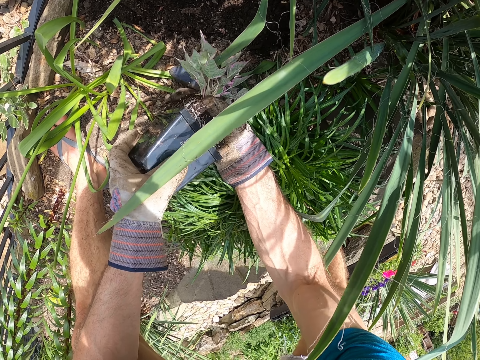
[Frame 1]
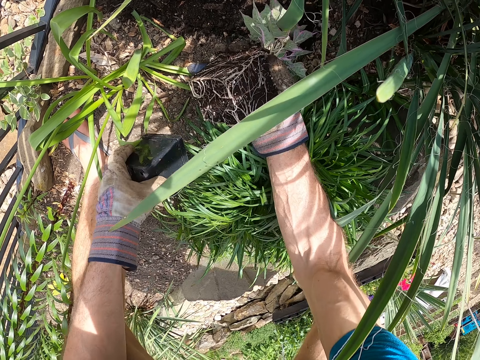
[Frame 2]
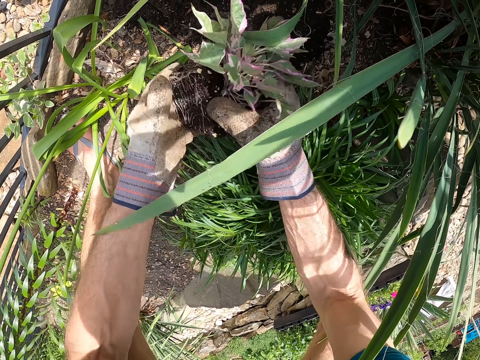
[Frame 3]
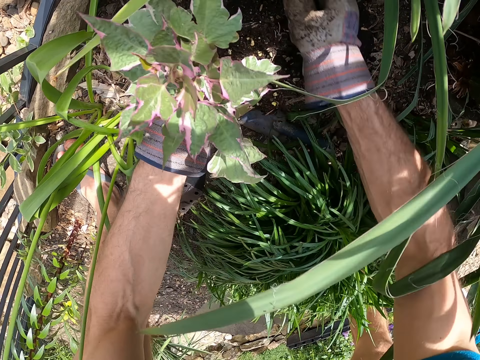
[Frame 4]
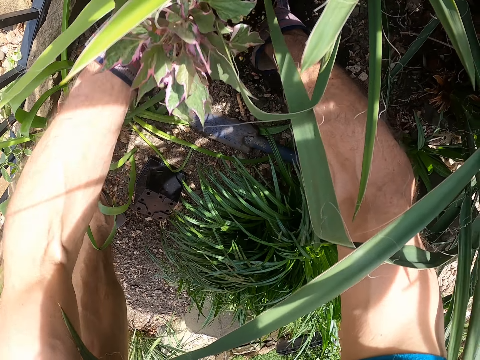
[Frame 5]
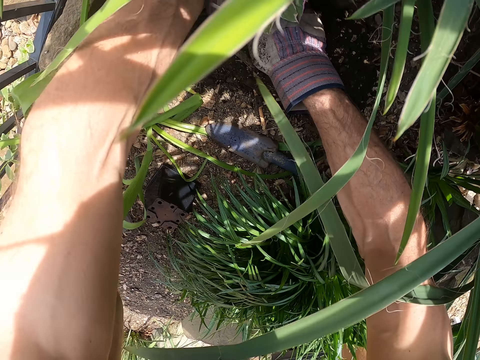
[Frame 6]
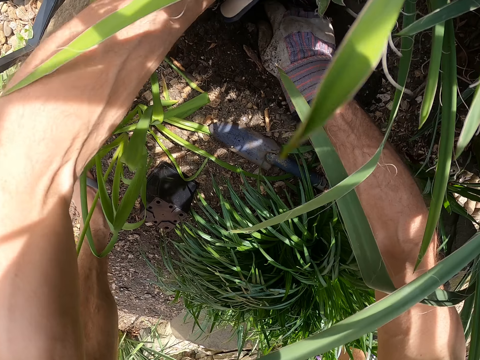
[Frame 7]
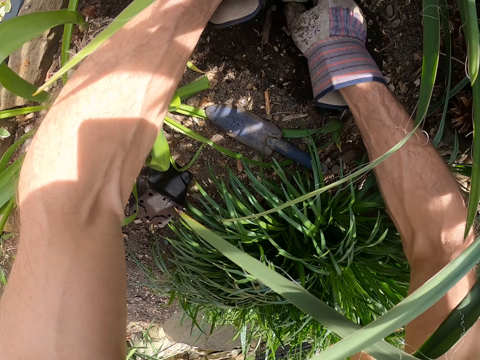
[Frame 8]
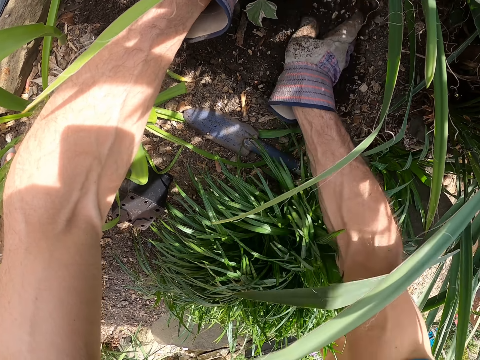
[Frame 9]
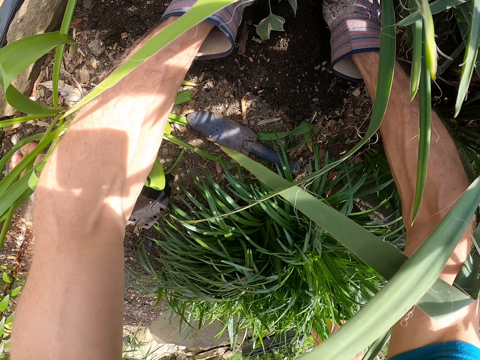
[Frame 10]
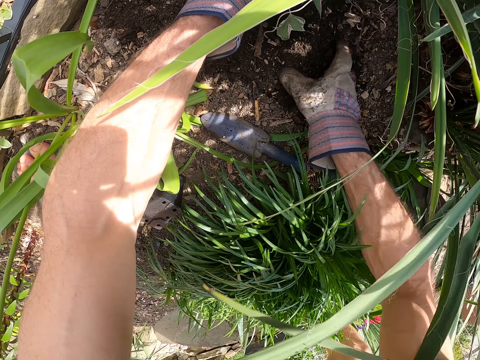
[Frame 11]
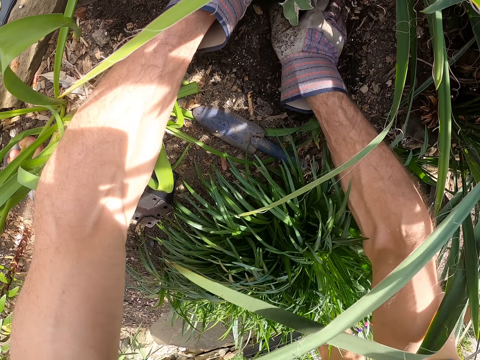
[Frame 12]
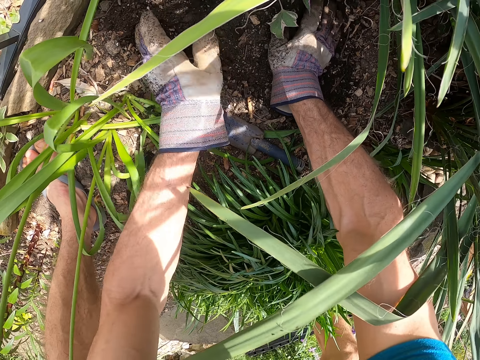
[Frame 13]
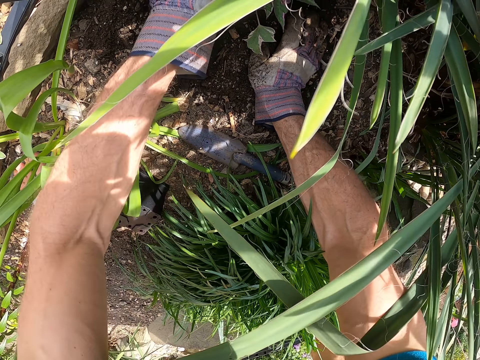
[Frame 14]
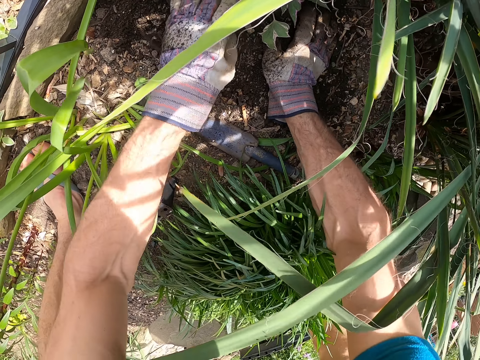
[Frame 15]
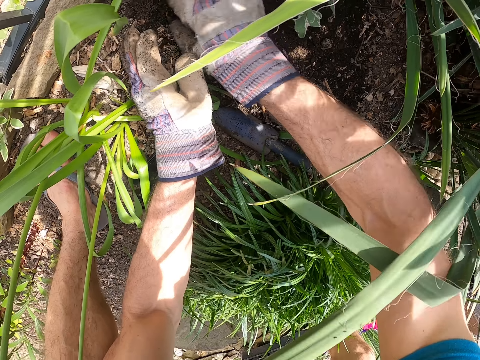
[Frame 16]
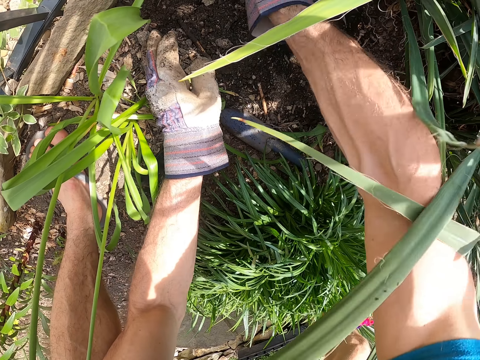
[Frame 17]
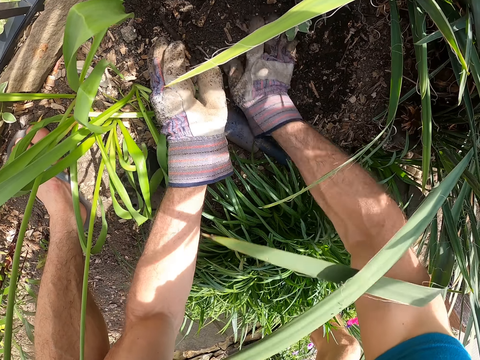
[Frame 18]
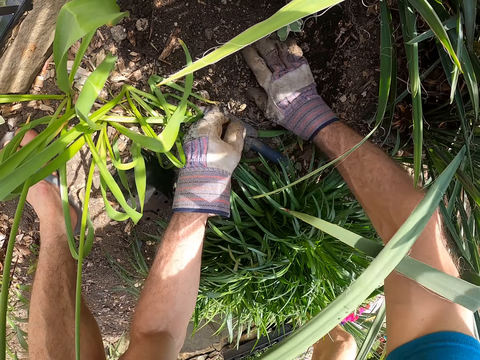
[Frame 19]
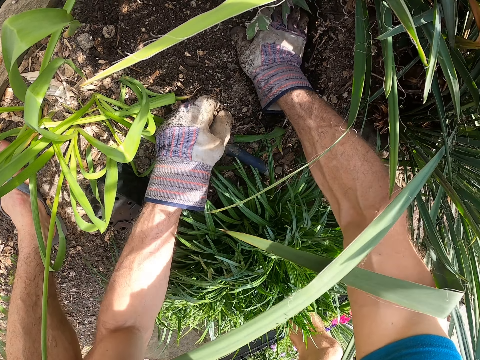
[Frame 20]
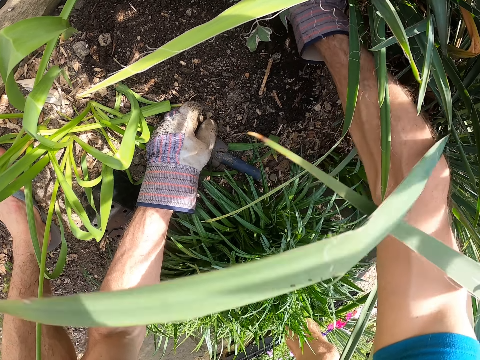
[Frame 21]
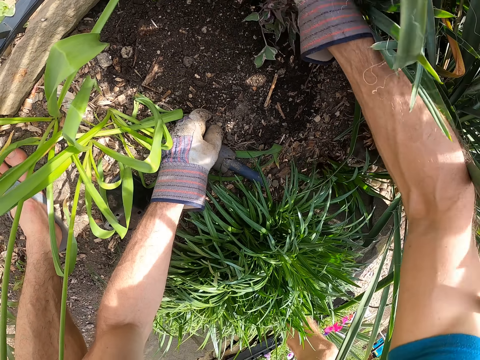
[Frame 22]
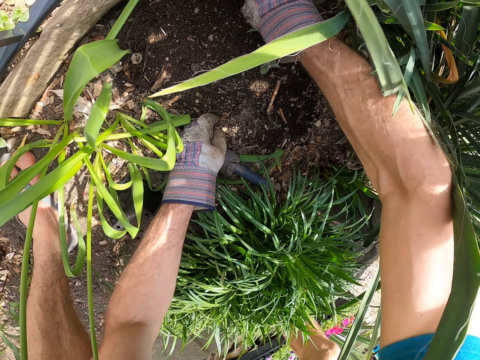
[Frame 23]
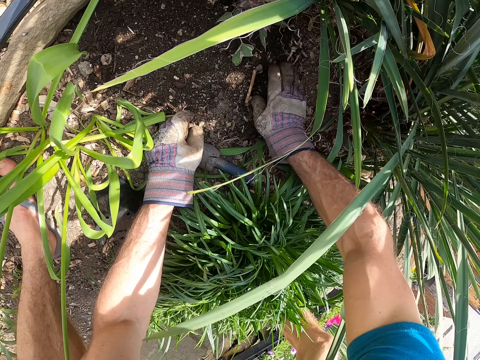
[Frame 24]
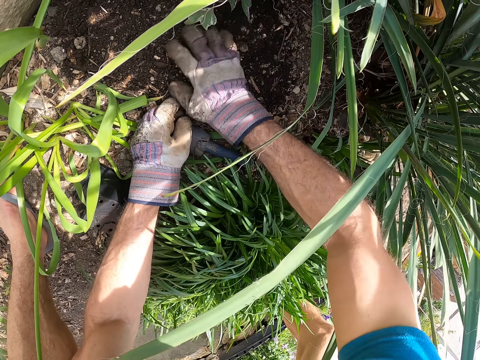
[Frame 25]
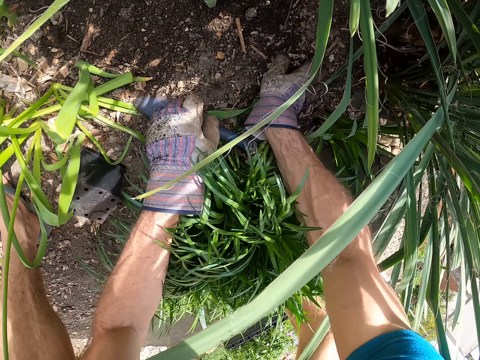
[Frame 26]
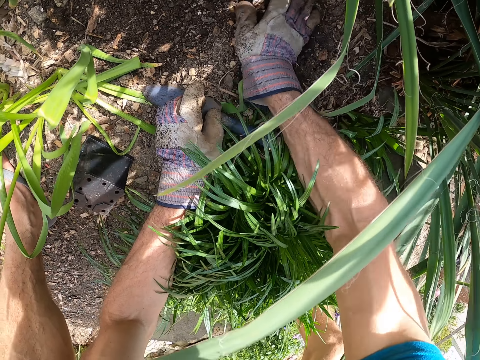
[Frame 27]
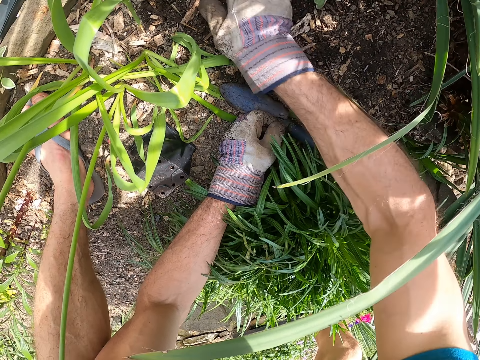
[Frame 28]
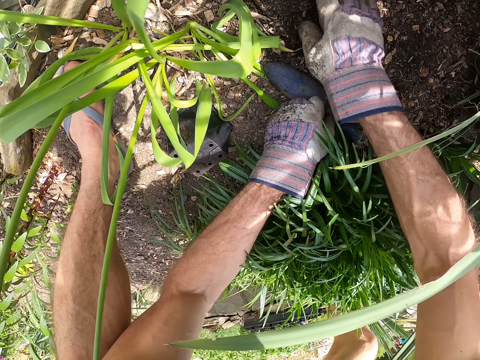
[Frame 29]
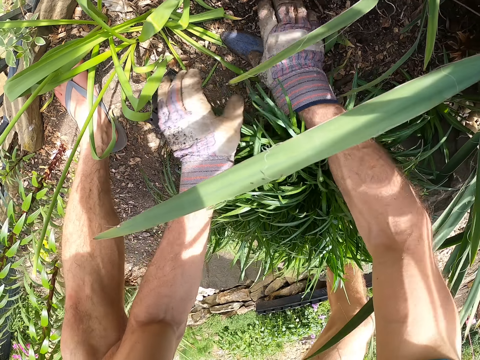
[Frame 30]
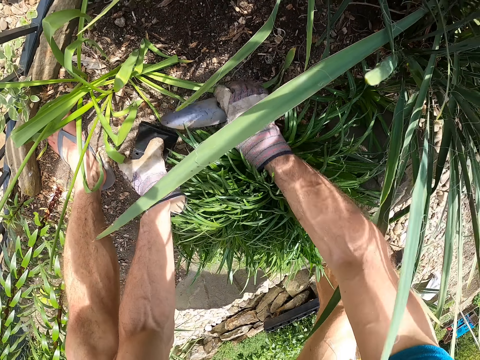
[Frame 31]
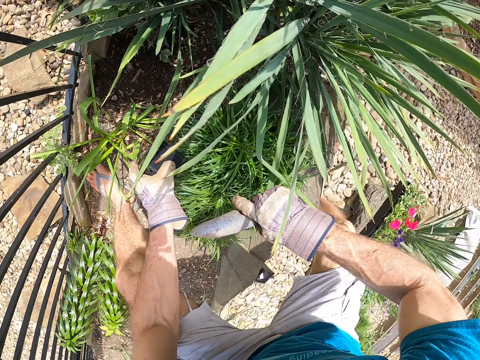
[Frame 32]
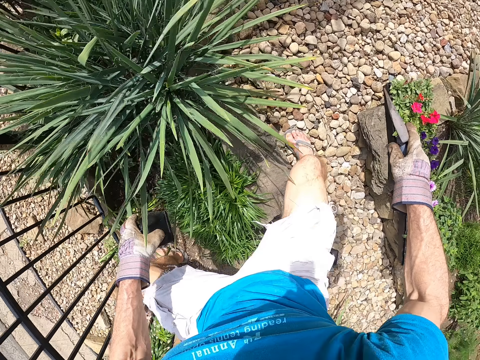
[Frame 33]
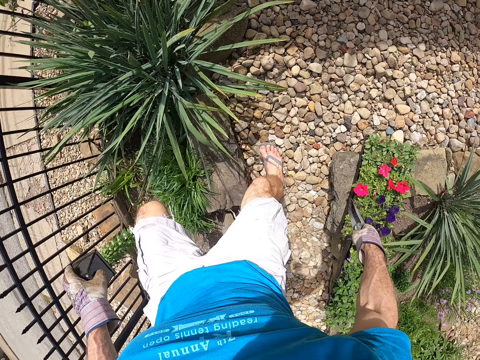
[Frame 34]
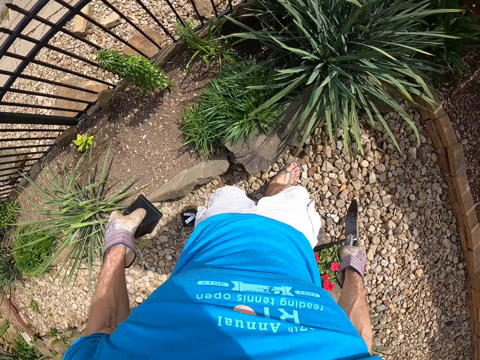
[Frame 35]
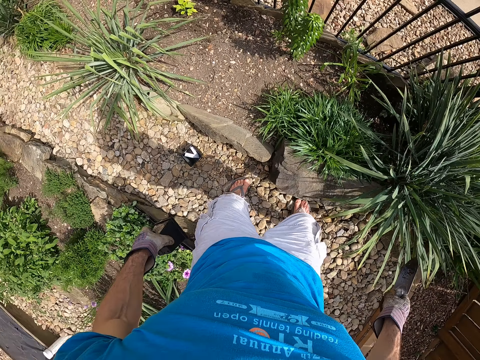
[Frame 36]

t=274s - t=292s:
The camera wearer drops the third seedling pot on the soil with his left hand. He passes the seedling to his left hand. He puts his right hand in the soil. He plants the seedling in the soil with his hands. He fills the soil in the hole with the plant. He picks the garden trowel on the ground with his right hand. He picks the seedling case with his left hand. He turns around.

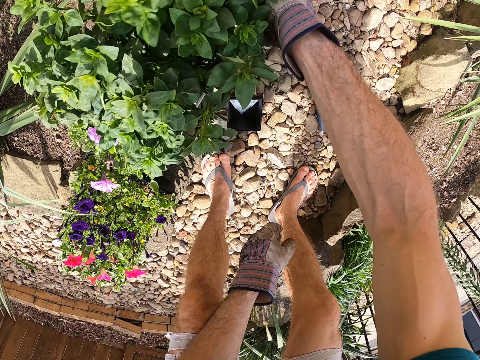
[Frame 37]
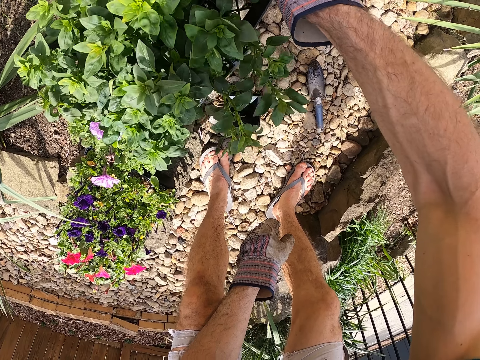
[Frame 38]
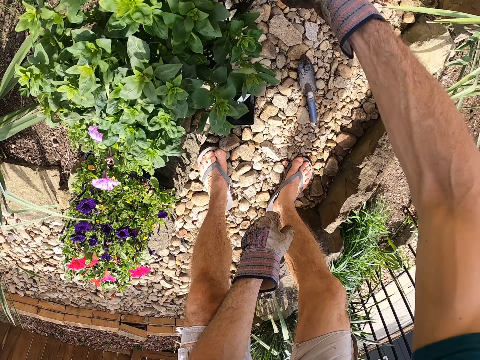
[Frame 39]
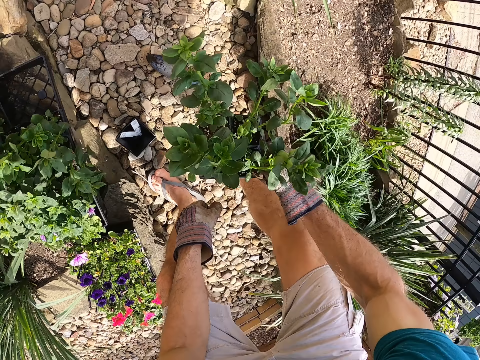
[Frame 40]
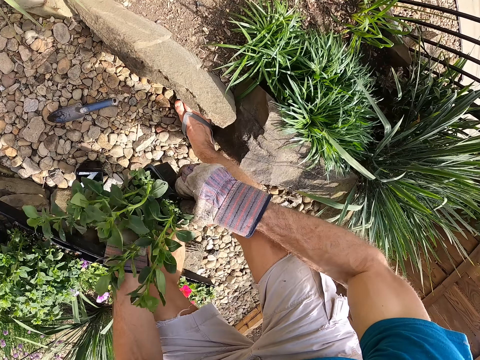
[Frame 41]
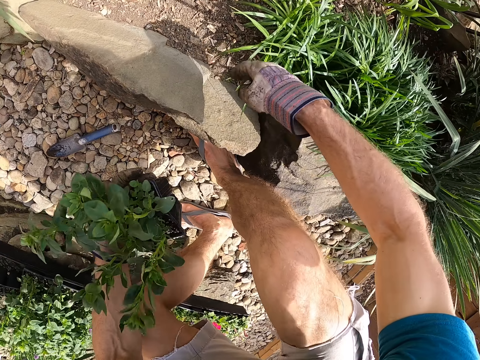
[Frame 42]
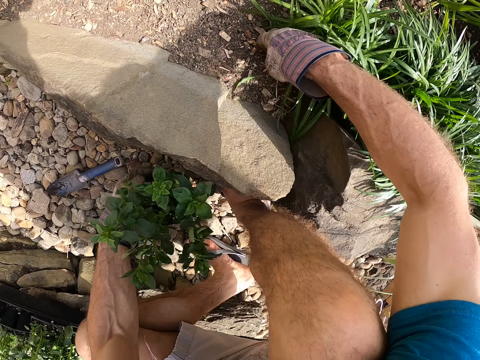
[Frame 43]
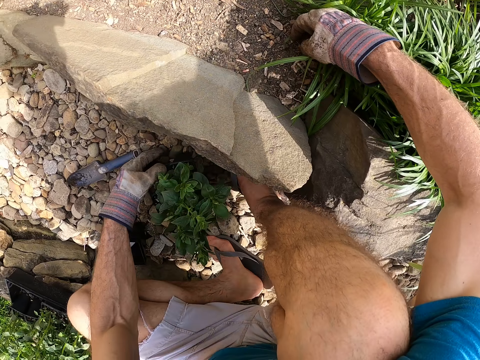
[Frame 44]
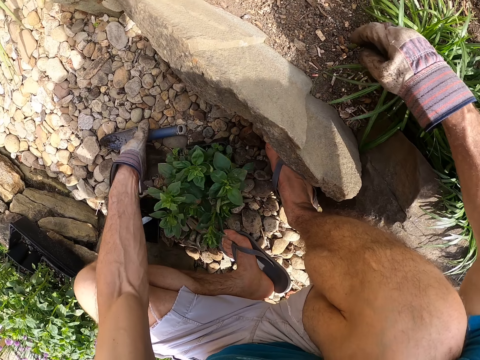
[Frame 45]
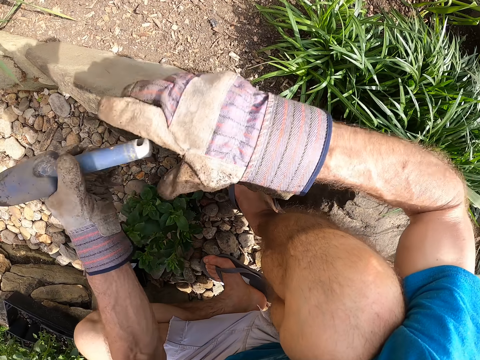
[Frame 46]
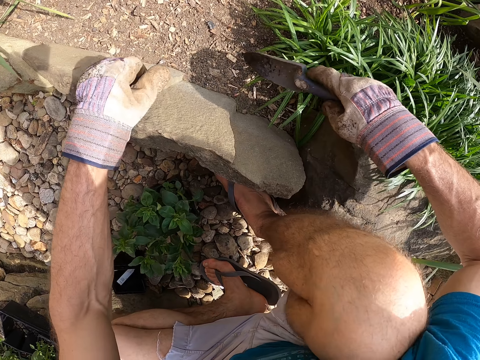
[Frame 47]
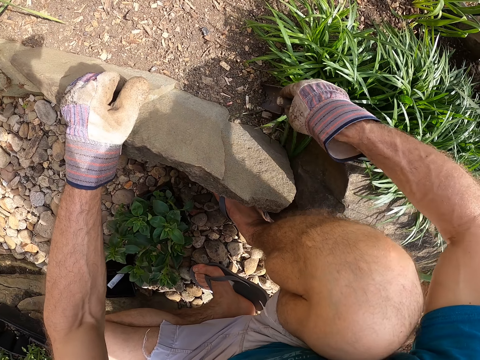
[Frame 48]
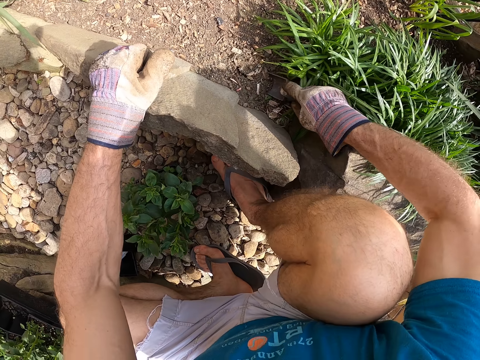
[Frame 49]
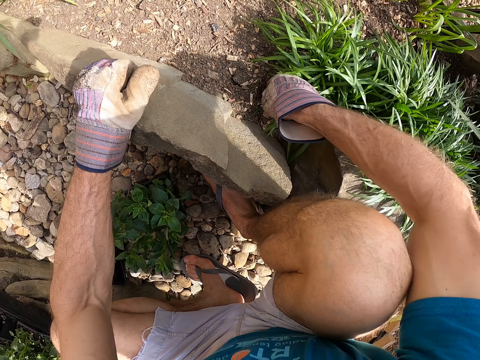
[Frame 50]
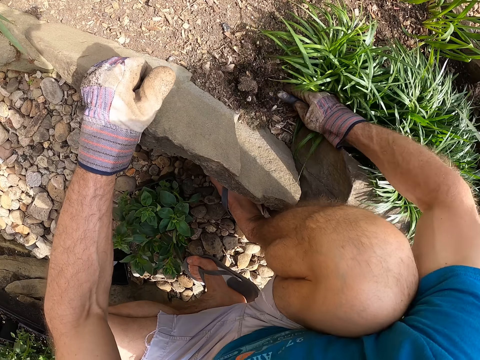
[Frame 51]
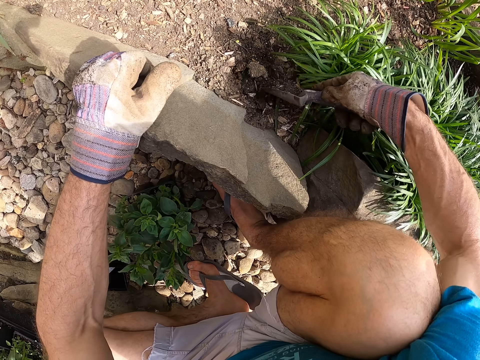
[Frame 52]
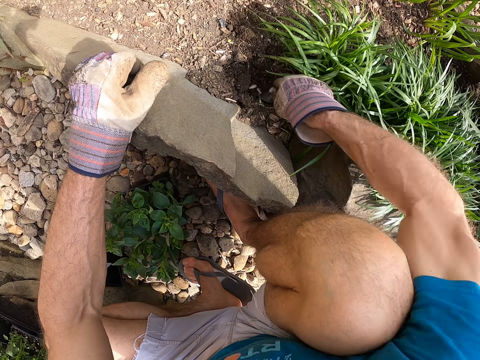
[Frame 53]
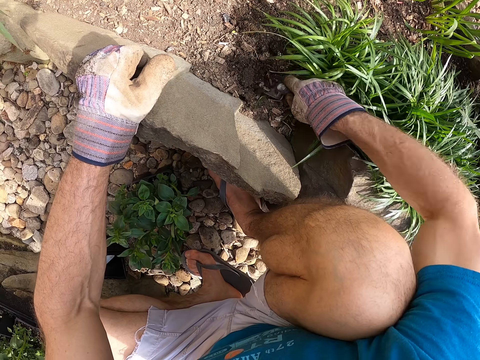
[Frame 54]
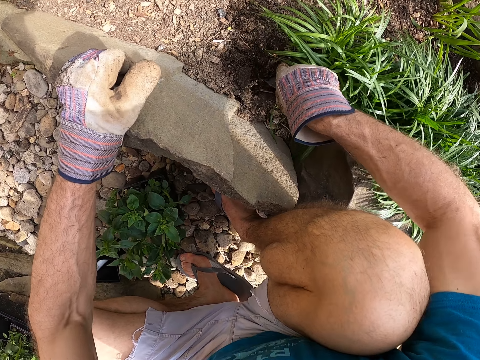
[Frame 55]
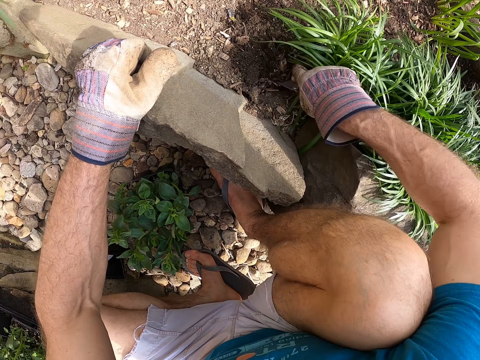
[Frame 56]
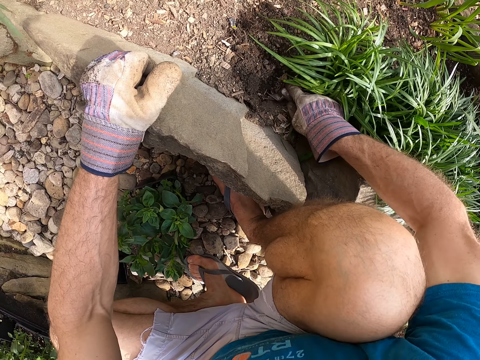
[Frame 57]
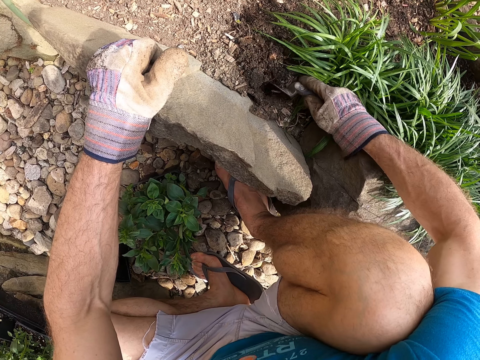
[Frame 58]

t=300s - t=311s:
The camera wearer passes the third seedling case to his left hand. He puts the third seedling case on the ground with his left hand. He picks the garden trowel on the ground with his left hand and passes the garden trowel to his right hand. He digs the soil with the garden trowel in his right hand. He mixes the soil using the garden trowel.
